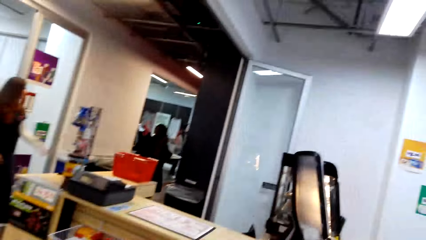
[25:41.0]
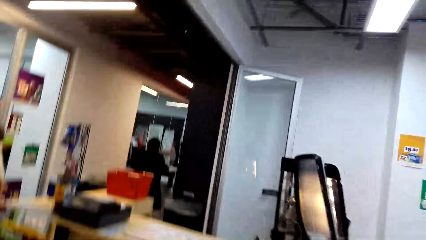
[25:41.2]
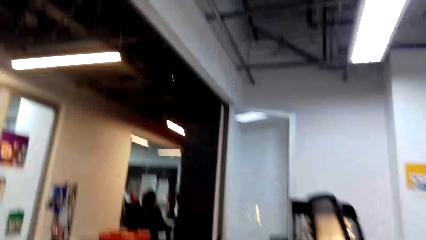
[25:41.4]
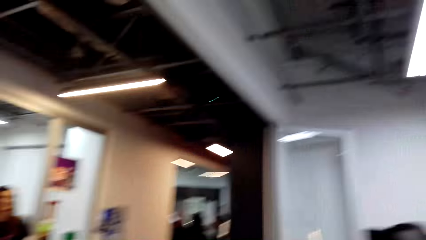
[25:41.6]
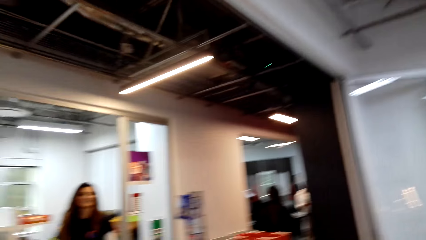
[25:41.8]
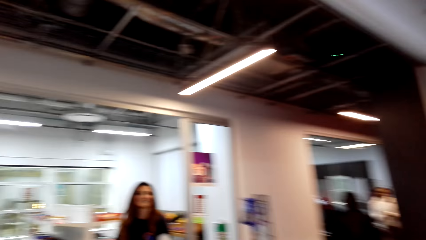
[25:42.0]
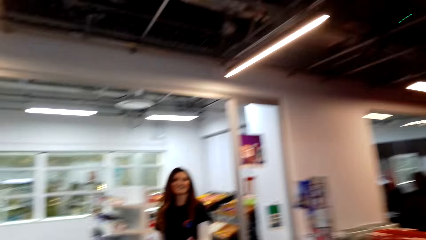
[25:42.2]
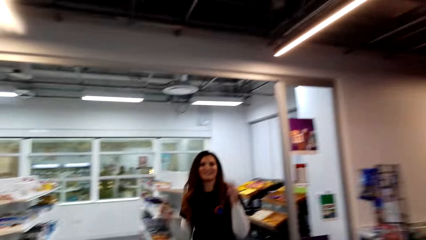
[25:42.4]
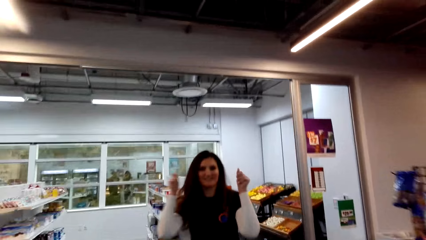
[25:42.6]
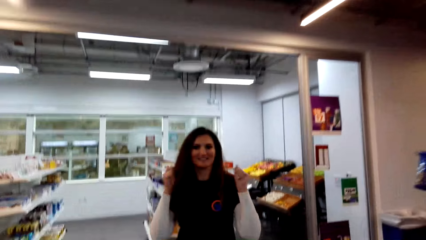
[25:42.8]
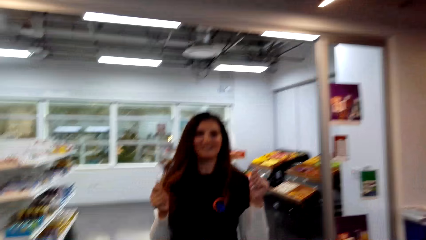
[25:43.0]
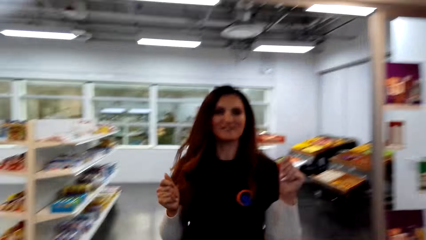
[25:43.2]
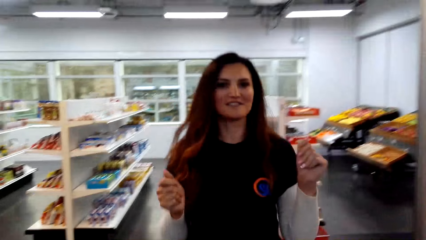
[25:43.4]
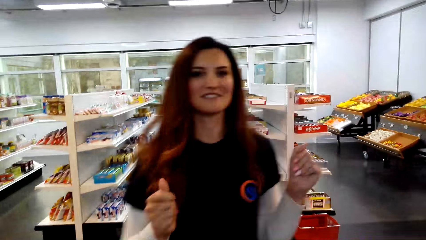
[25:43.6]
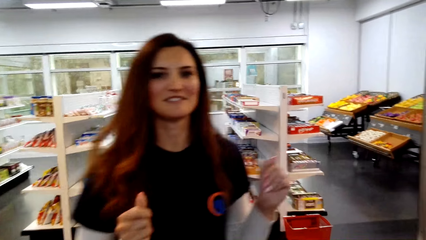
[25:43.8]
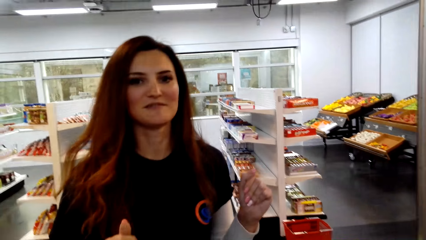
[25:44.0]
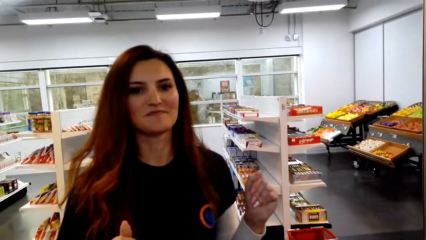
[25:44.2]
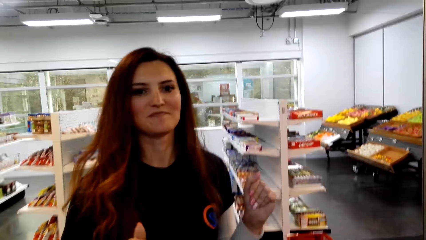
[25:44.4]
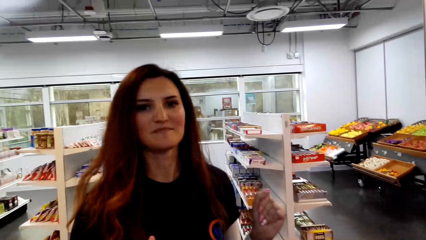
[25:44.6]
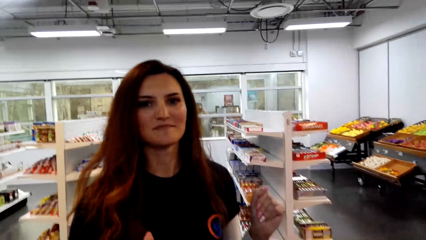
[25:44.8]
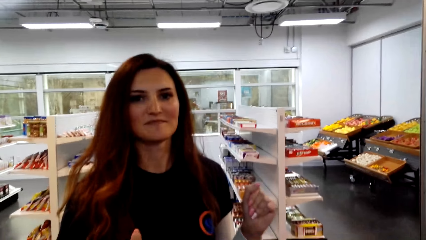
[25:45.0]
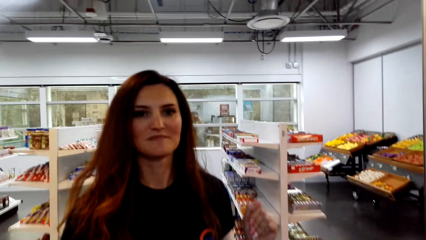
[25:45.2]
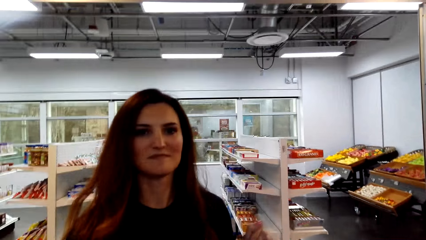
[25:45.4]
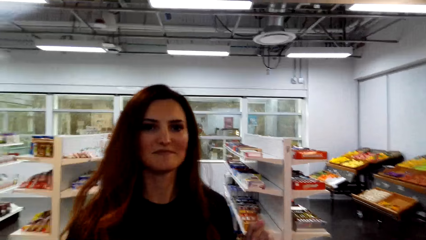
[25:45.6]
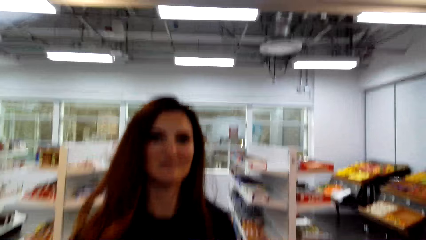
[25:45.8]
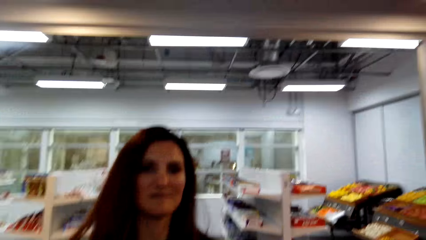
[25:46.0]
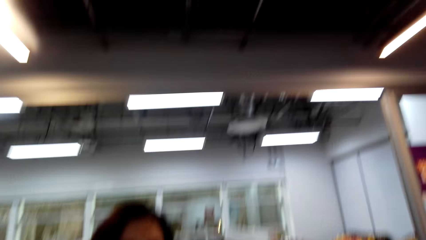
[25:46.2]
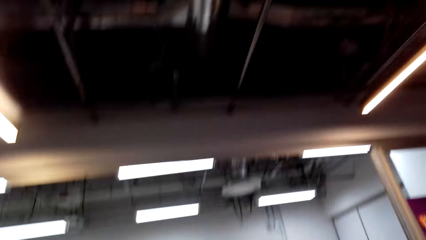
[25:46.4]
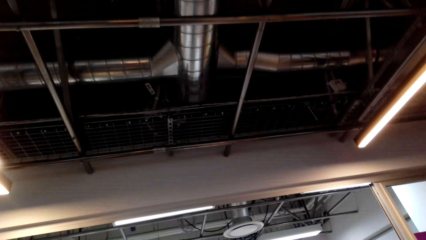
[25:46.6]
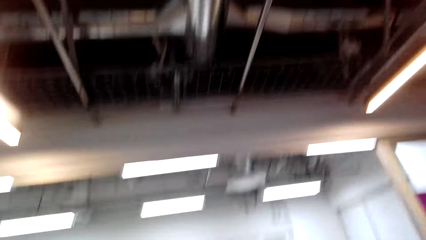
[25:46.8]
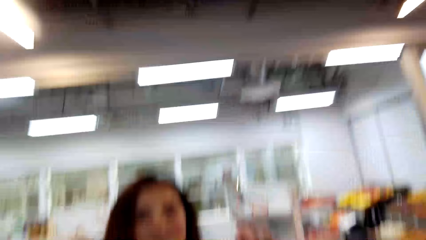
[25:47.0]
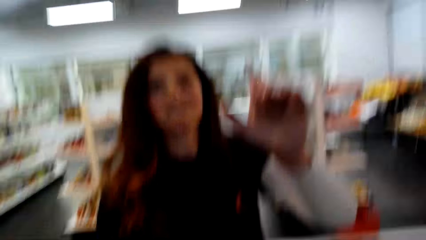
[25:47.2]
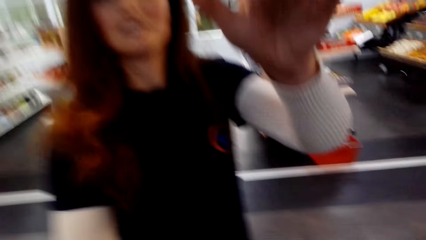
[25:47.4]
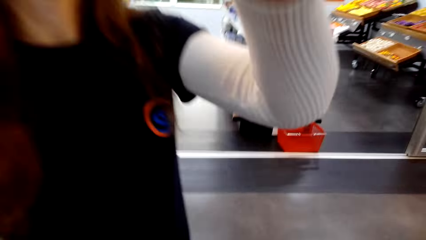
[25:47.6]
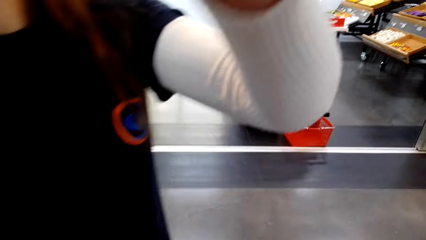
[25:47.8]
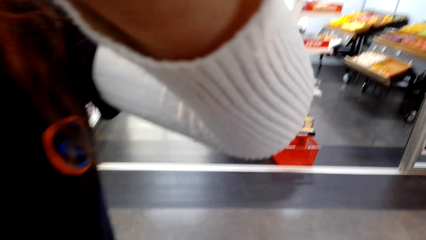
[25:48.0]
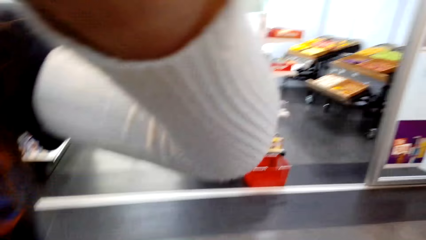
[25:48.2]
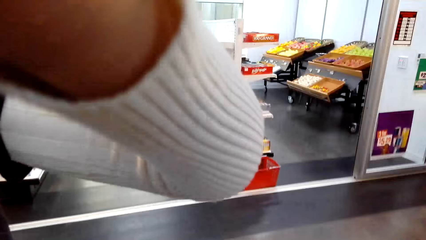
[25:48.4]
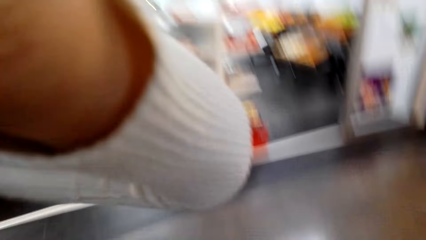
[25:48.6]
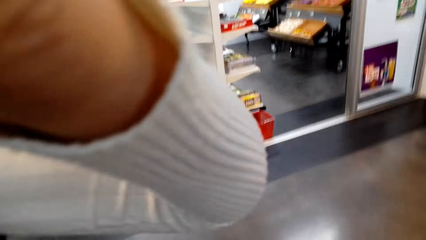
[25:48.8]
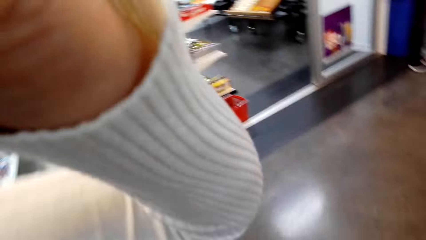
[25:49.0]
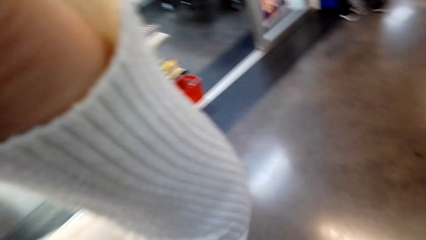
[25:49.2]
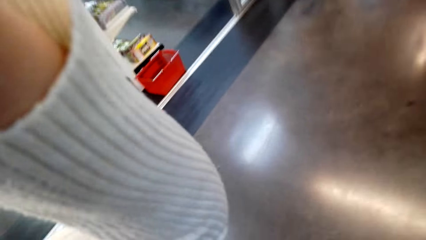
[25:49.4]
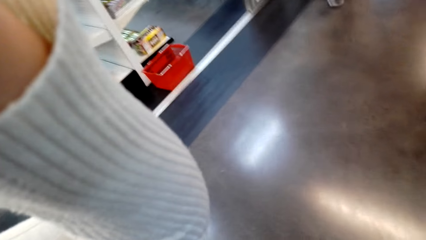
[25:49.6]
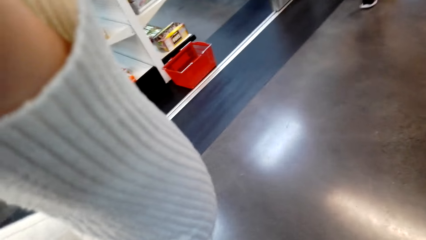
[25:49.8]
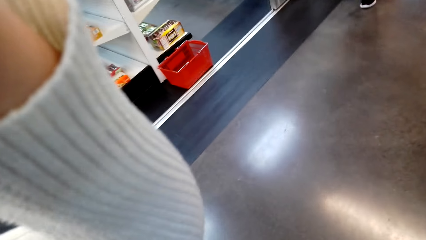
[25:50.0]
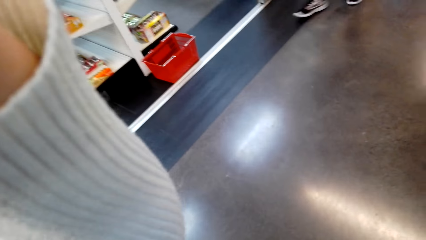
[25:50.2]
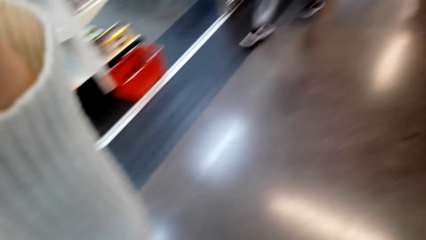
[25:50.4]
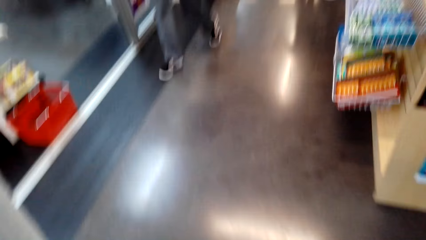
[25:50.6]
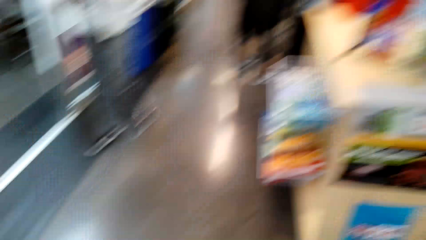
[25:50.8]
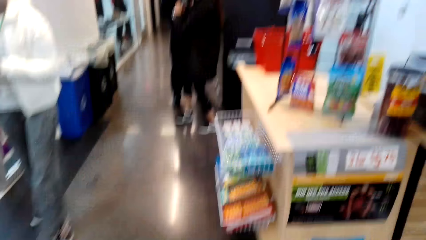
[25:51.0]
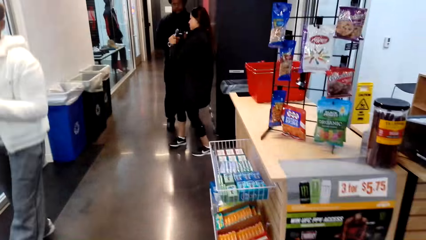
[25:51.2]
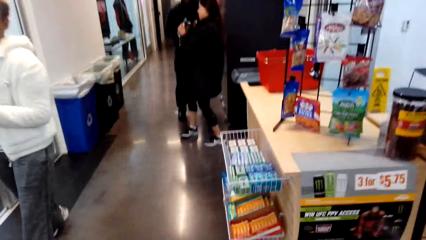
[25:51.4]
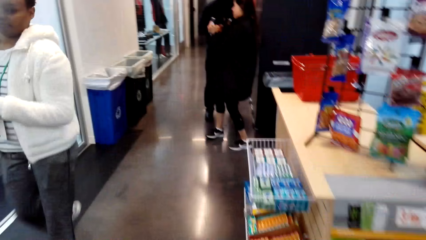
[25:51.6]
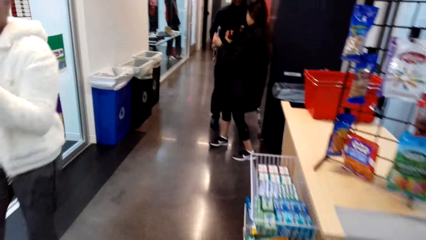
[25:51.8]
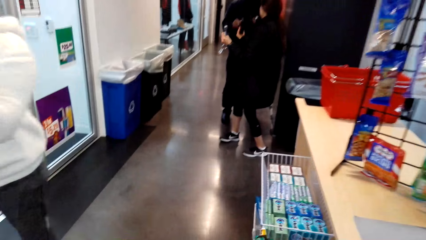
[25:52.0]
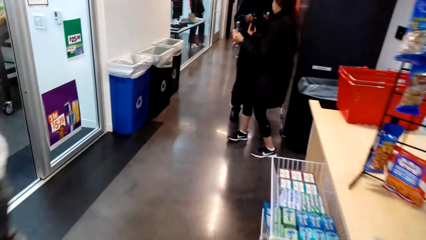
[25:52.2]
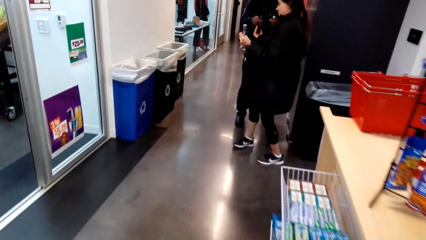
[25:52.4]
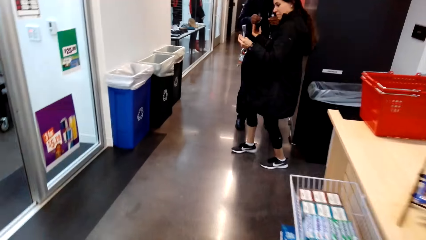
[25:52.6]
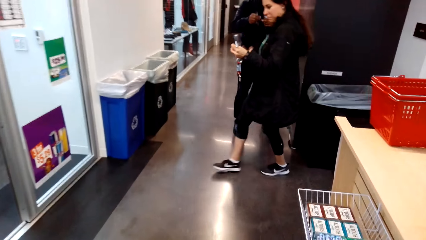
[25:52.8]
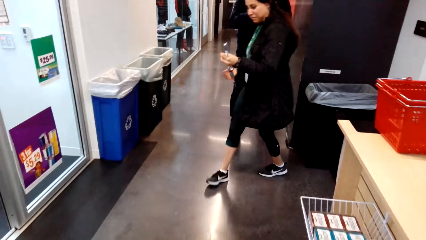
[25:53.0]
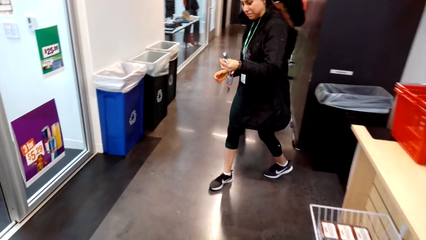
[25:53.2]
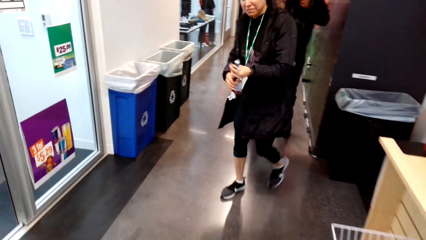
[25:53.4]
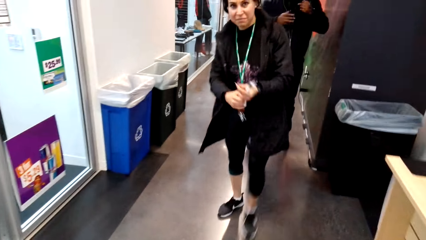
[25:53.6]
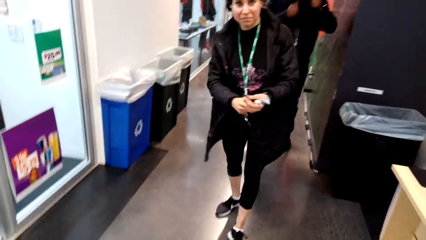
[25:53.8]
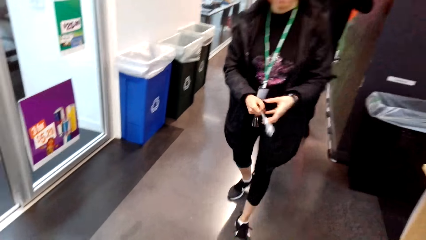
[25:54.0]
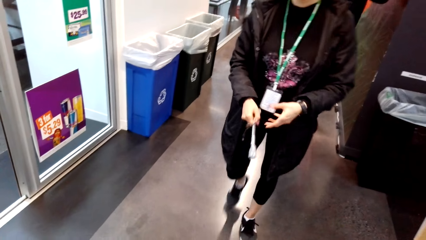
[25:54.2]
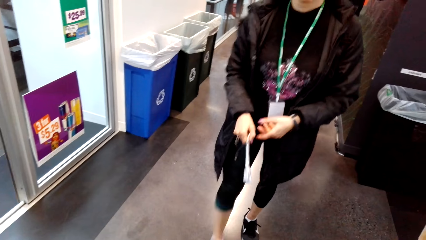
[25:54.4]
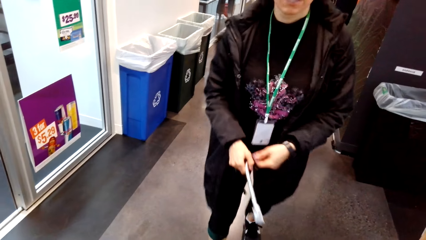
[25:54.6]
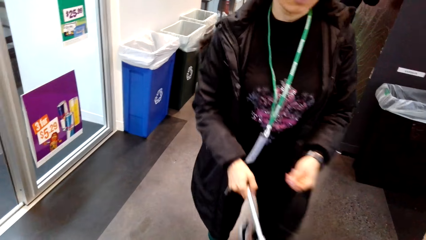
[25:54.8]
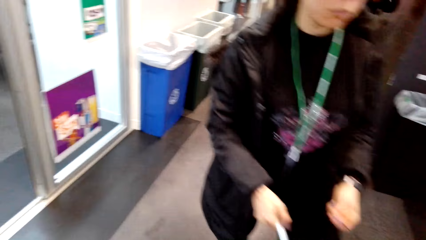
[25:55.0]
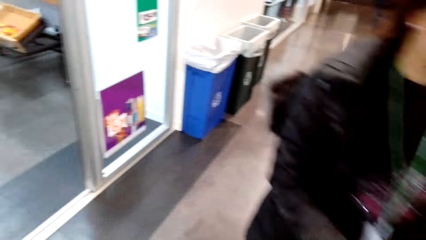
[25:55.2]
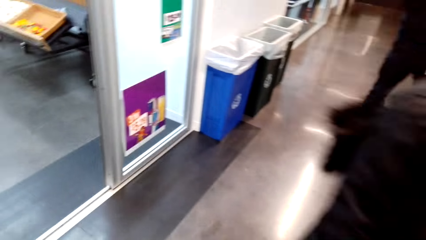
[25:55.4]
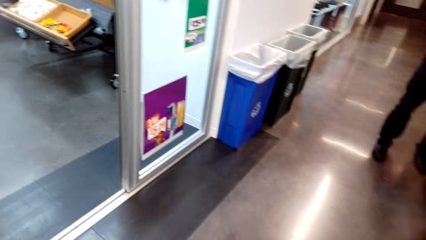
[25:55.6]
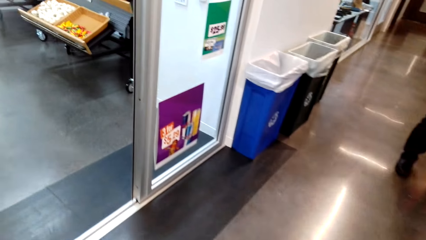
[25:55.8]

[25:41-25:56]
The camera wearer talks to a woman. The woman converses with the camera wearer. The woman adjusts the camera of the camera wearer. The camera wearer moves towards the corridor. They walk around.
